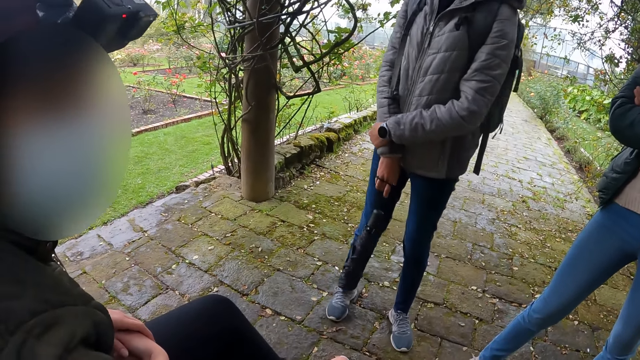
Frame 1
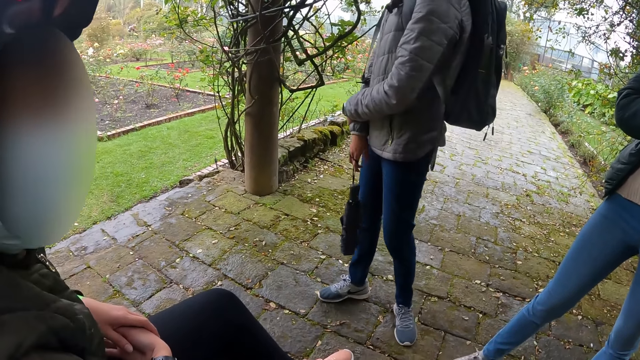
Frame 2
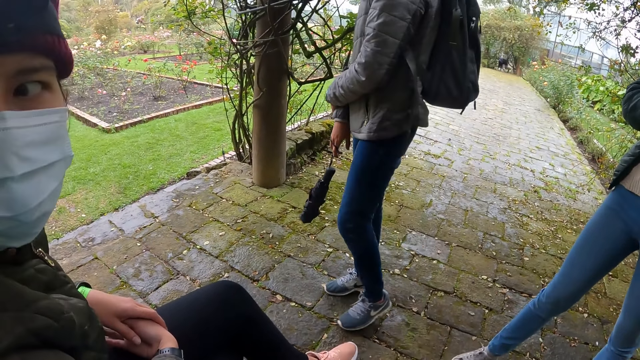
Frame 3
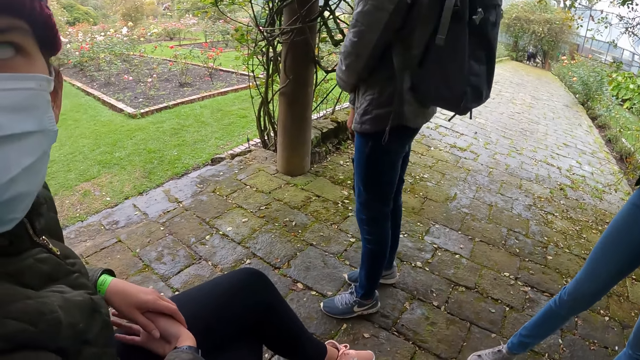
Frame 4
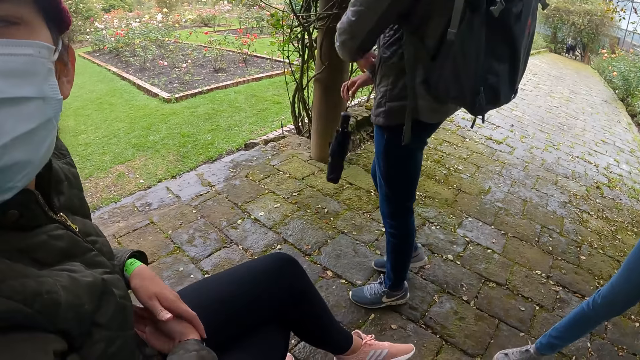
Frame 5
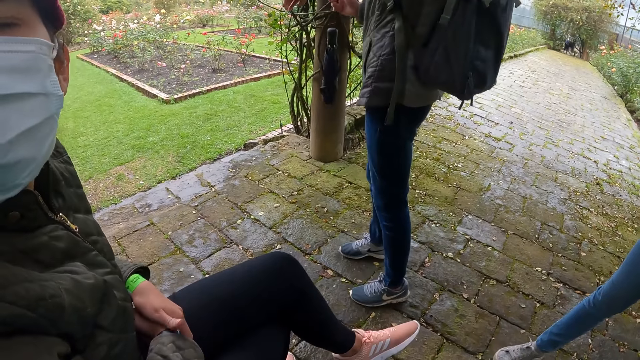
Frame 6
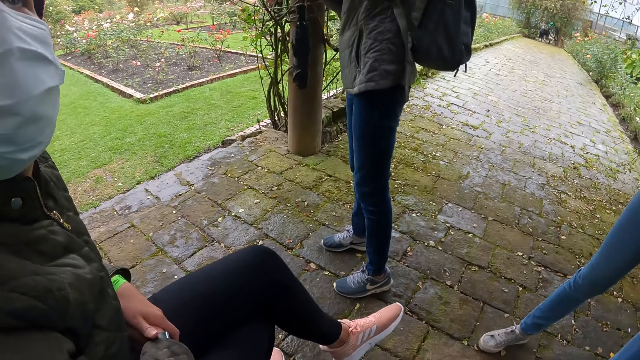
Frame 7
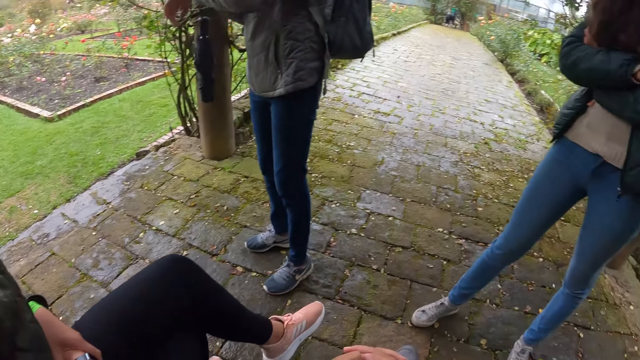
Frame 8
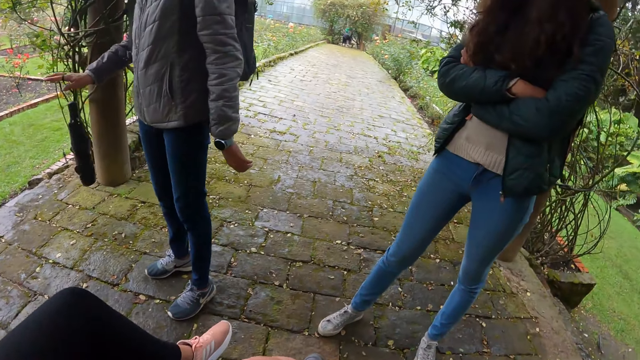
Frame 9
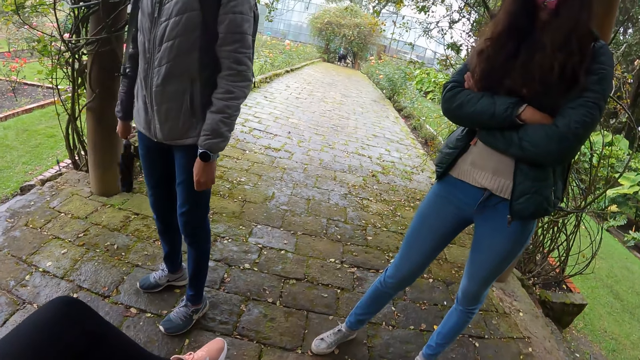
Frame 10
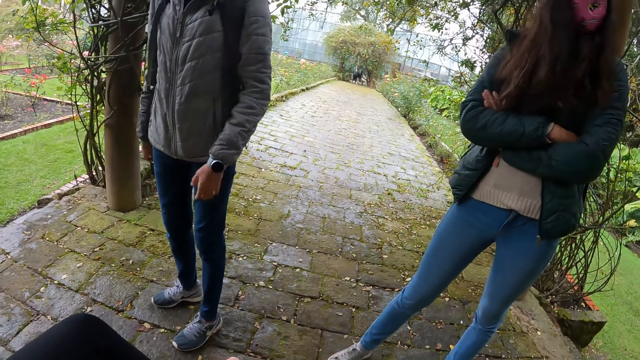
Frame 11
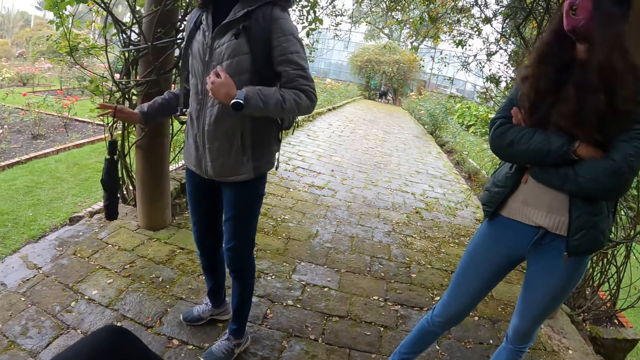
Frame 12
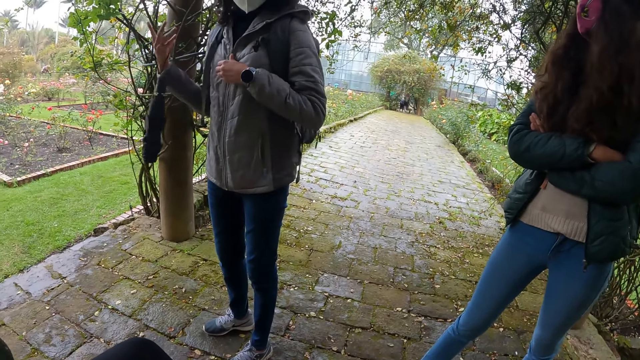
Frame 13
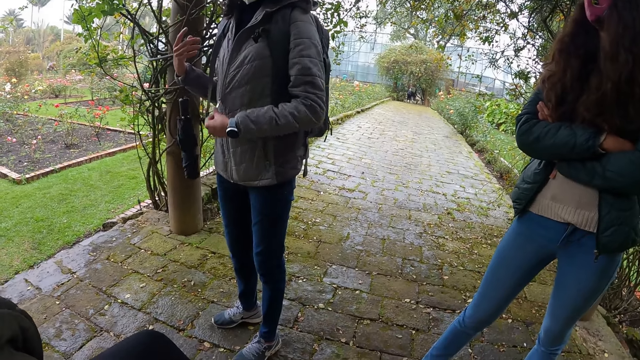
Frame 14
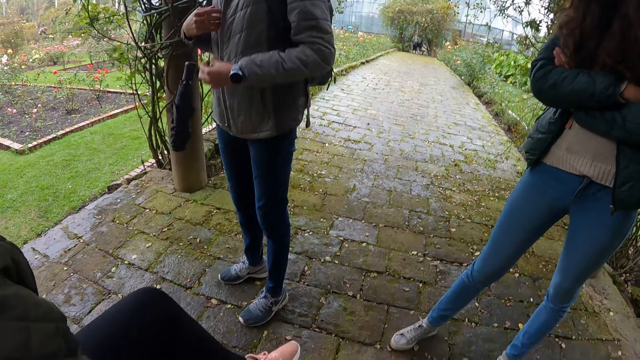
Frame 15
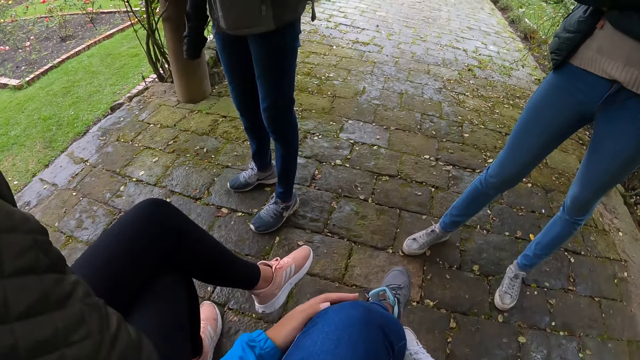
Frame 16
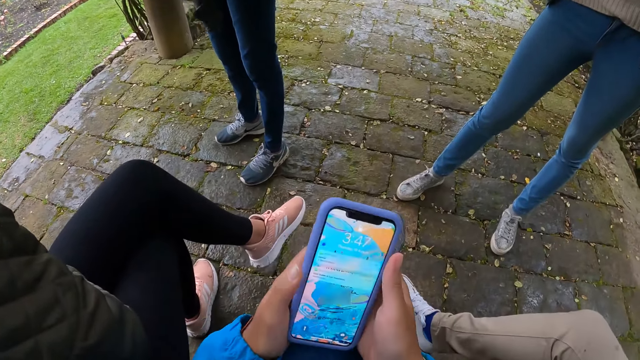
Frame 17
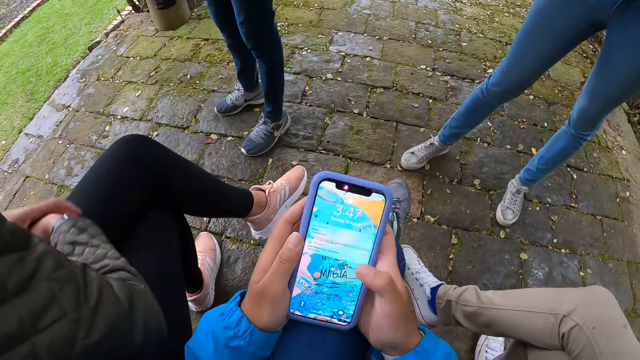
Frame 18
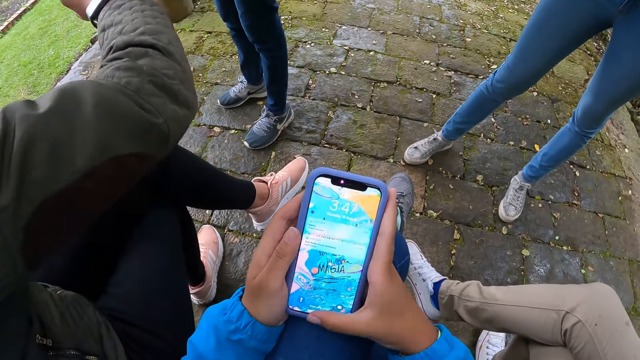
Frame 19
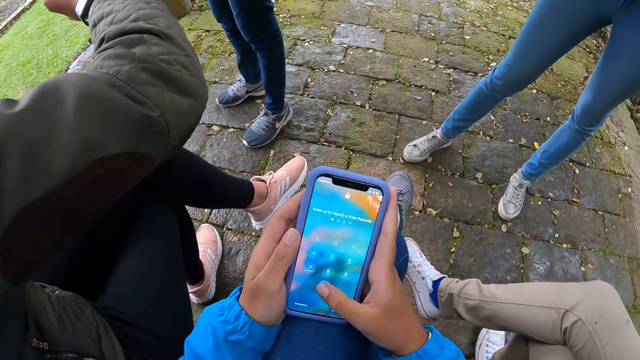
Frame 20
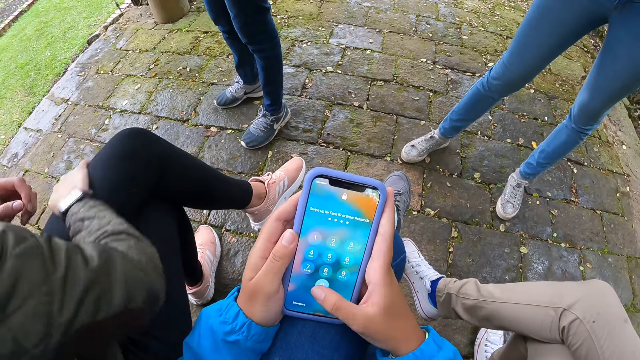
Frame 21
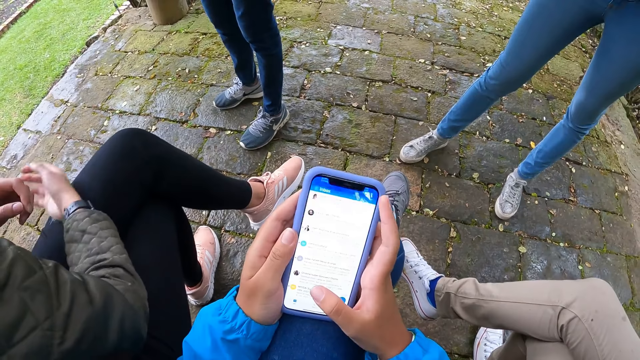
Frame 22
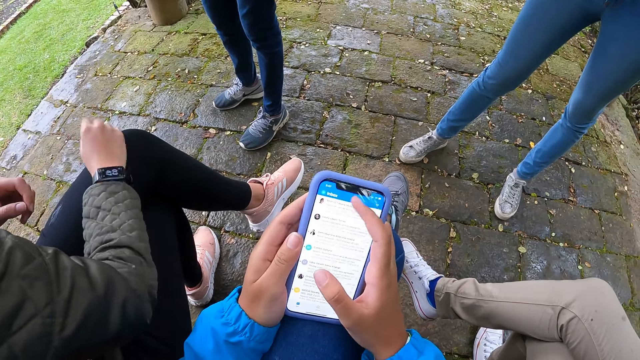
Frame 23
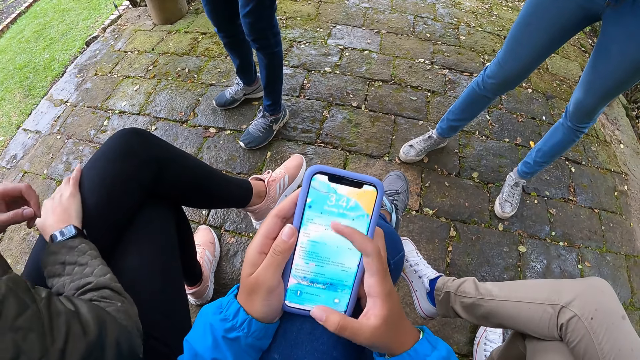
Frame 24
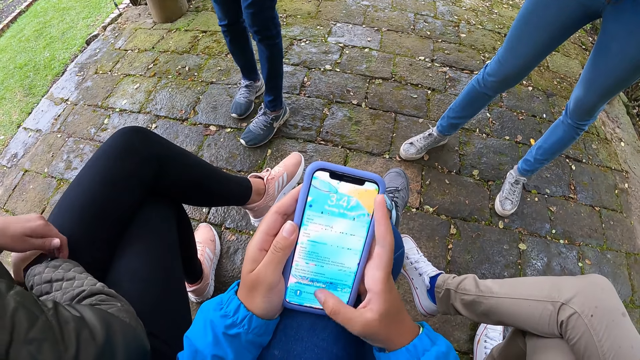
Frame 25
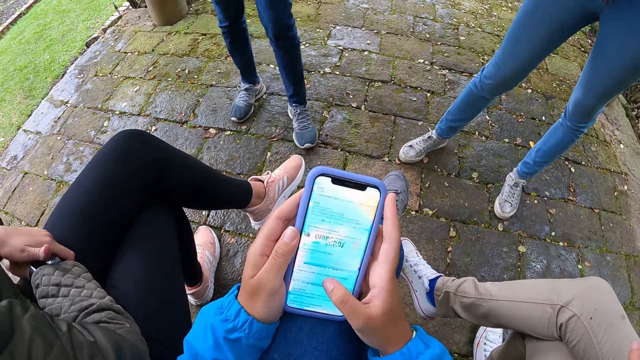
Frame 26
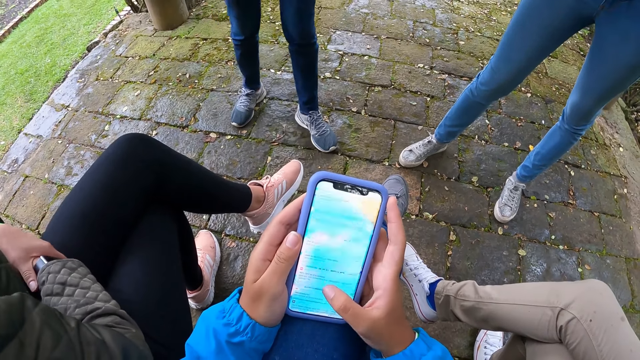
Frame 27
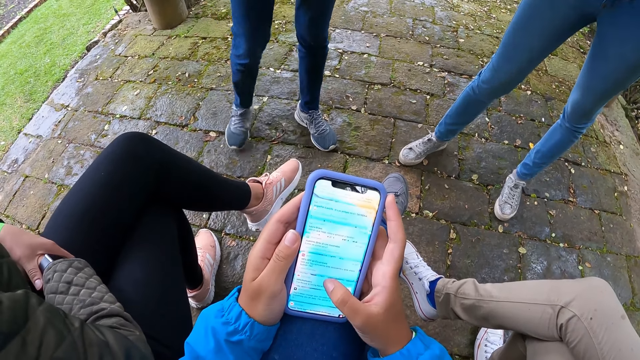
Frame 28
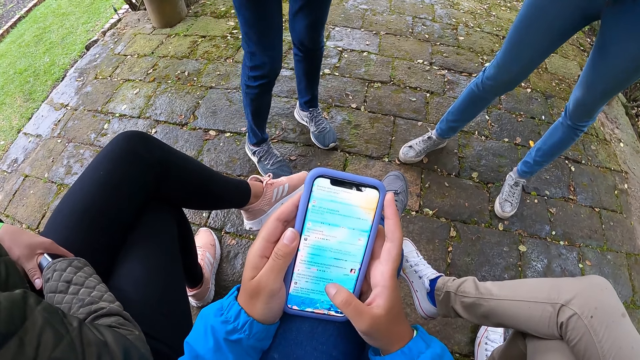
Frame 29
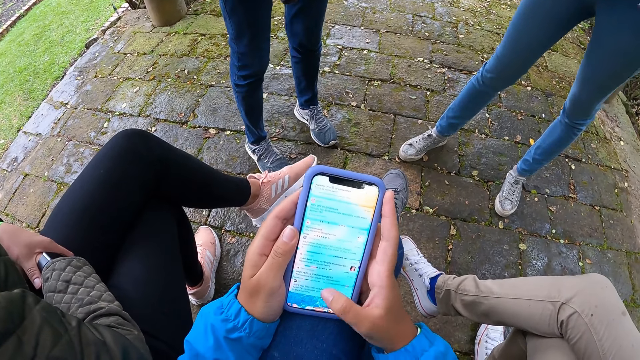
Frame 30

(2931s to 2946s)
A person talks to the camera wearer. A woman turns to the right side. The person turns back. The woman raises both hands and drops both hands. The woman touches her jacket with her left hand, raises both hands, and unzips the jacket with her left hand. The camera wearer picks up the phone from her lap with her right hand. She holds the phone and operates the phone with both hands. The person raises the right hand and touches the foot. The woman moves forward.

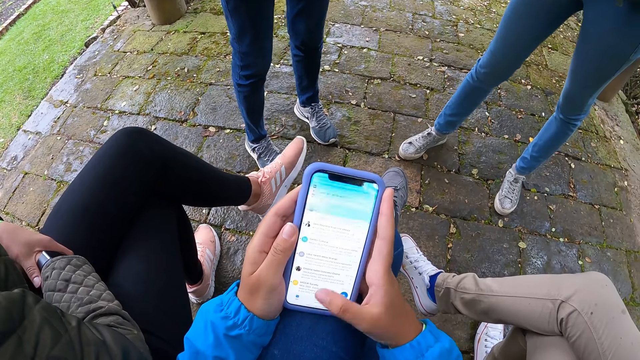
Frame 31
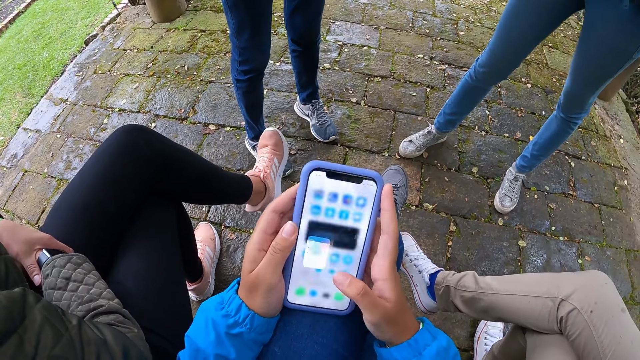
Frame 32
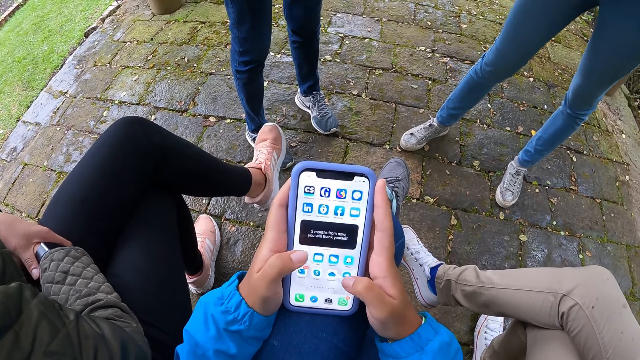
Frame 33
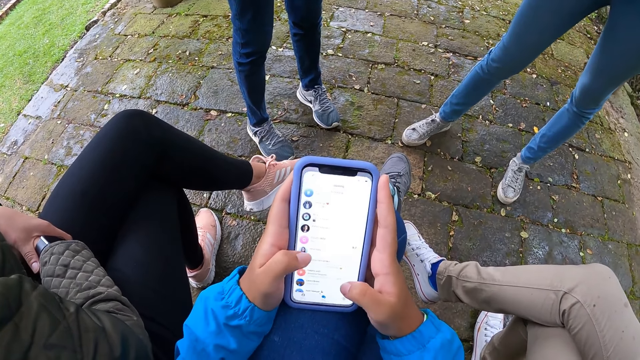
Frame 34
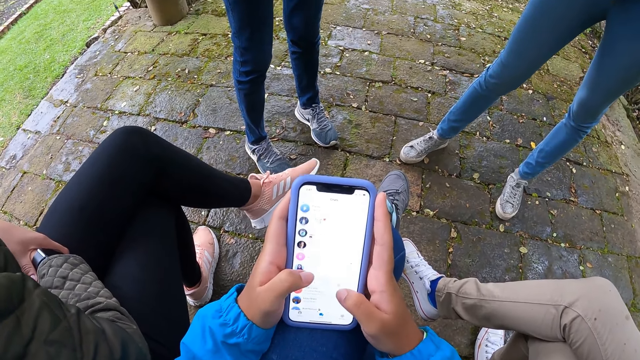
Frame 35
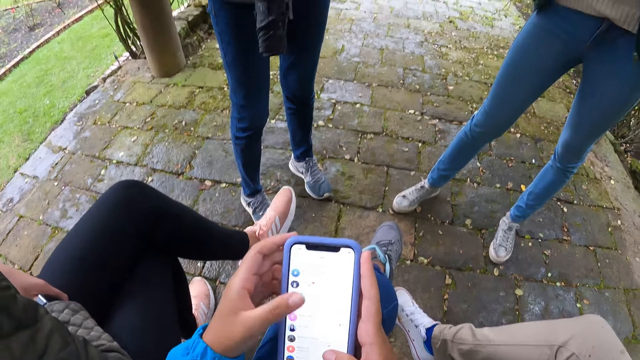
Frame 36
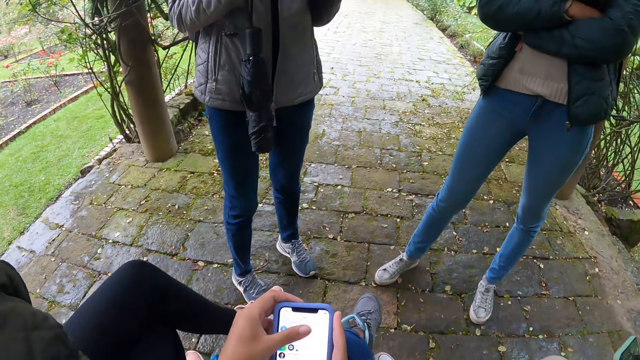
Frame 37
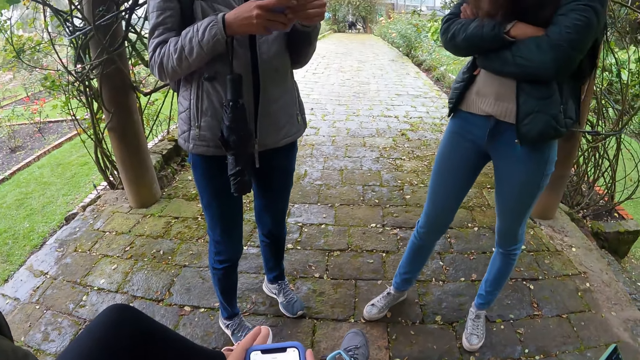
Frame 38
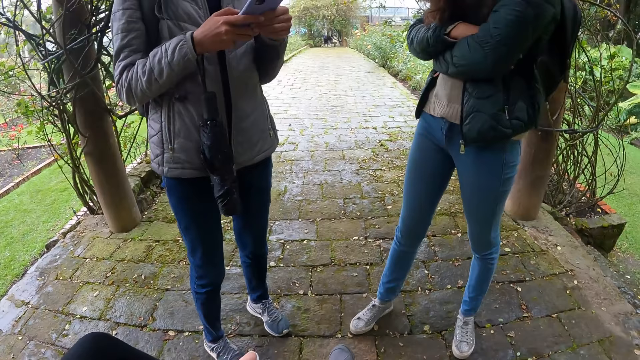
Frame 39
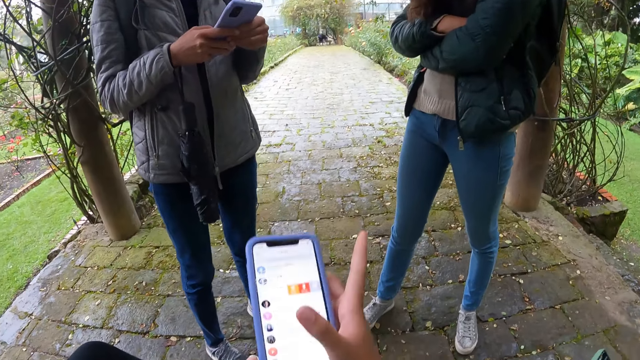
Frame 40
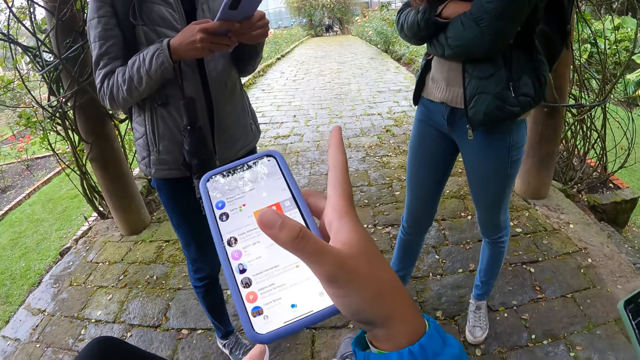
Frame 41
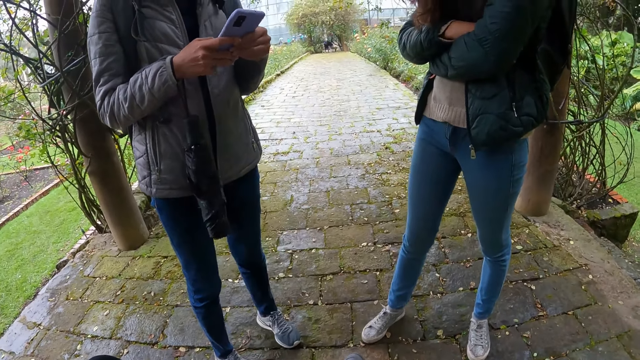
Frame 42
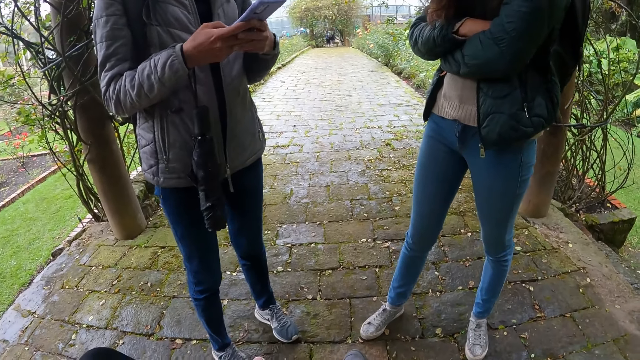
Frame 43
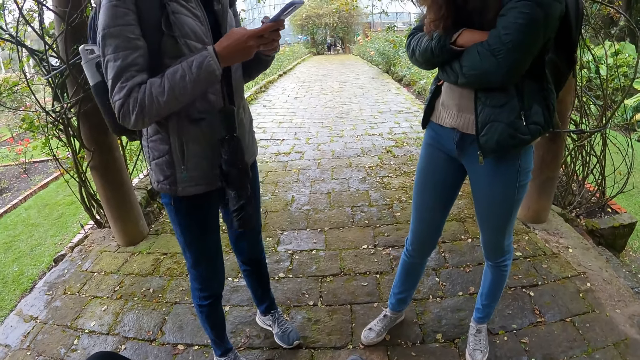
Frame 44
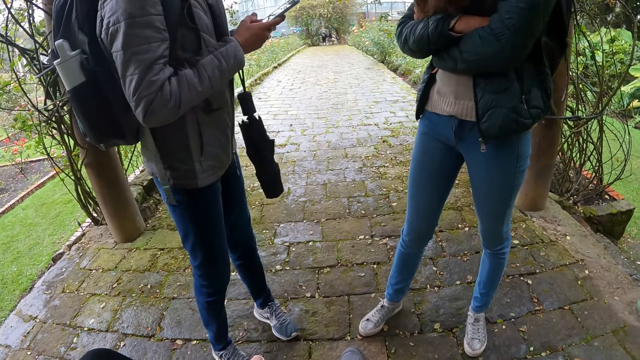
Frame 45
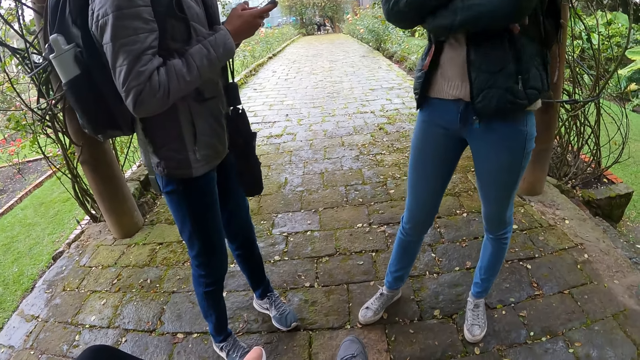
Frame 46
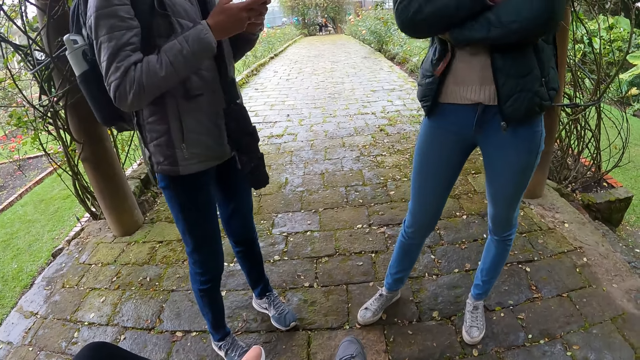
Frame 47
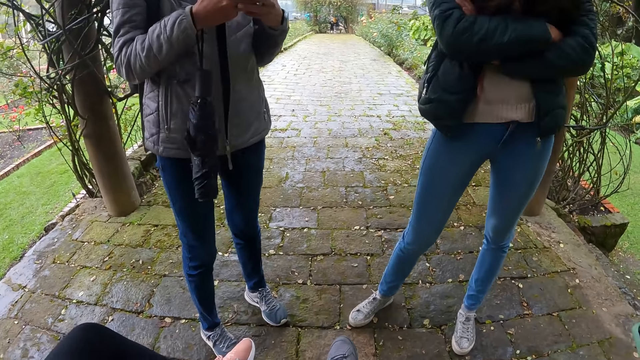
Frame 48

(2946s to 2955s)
The camera wearer operates the phone. A woman operates a phone with her hands. The woman holds the phone with both hands. The camera wearer gestures with her right hand. She points at something. A person moves both hands.
